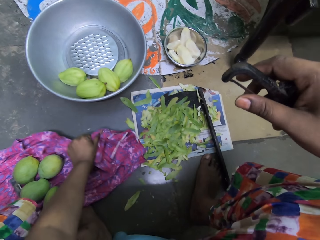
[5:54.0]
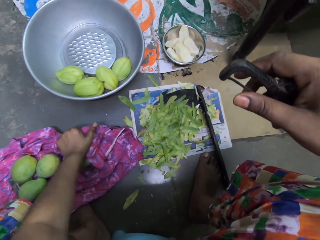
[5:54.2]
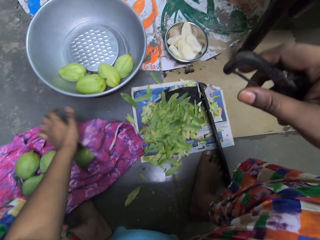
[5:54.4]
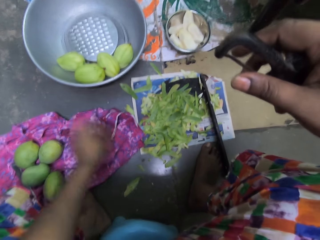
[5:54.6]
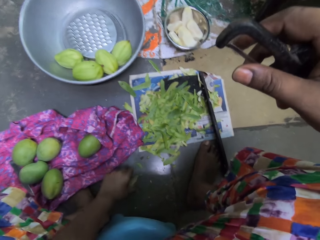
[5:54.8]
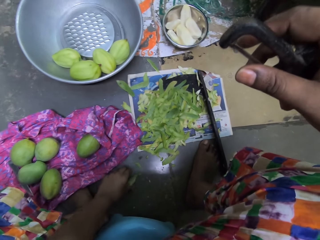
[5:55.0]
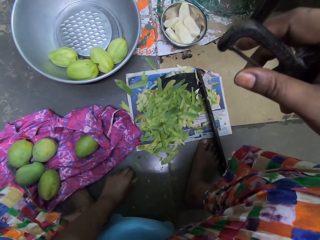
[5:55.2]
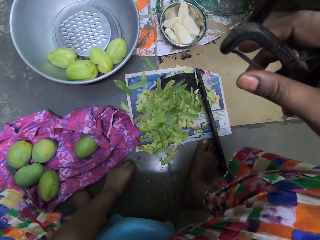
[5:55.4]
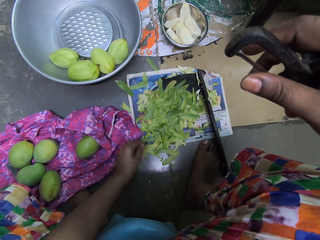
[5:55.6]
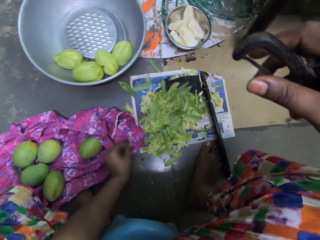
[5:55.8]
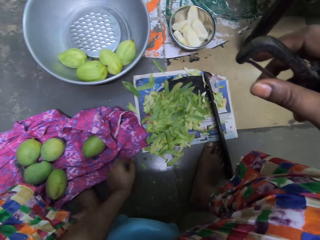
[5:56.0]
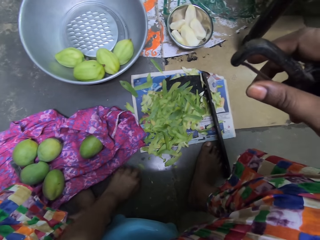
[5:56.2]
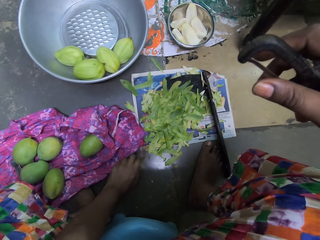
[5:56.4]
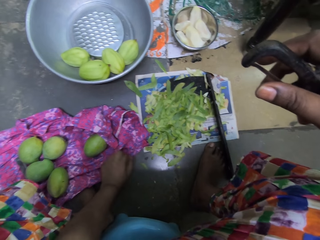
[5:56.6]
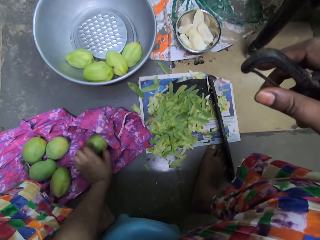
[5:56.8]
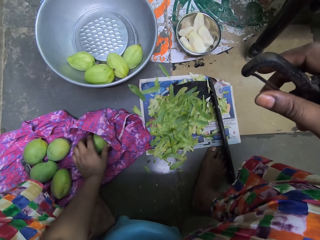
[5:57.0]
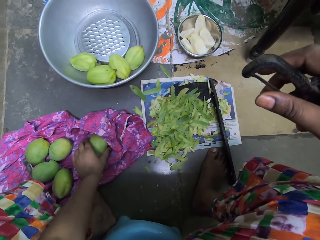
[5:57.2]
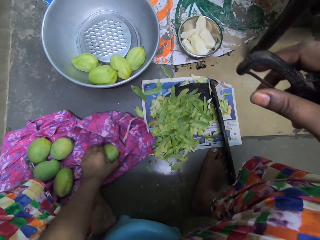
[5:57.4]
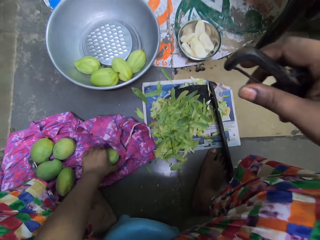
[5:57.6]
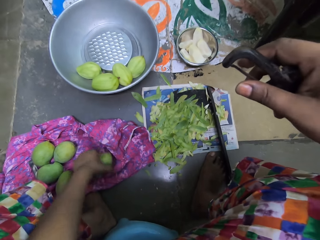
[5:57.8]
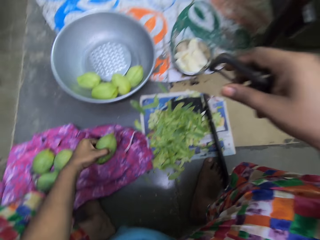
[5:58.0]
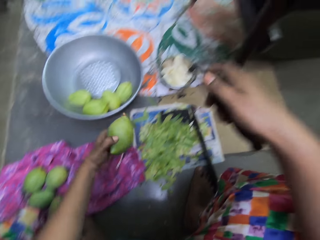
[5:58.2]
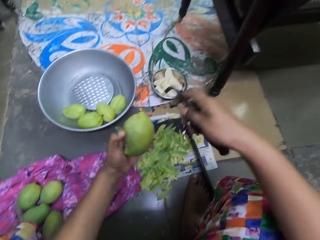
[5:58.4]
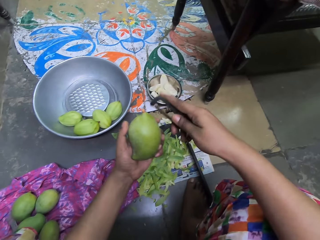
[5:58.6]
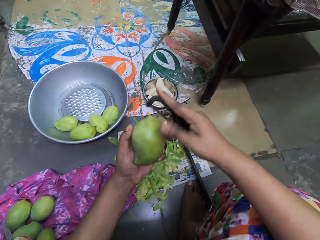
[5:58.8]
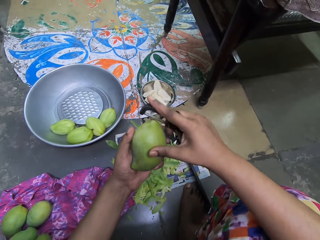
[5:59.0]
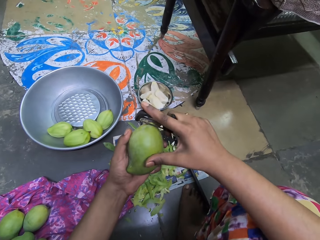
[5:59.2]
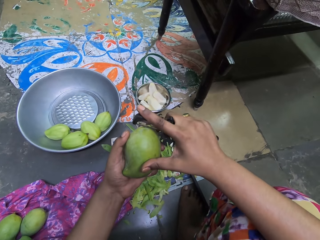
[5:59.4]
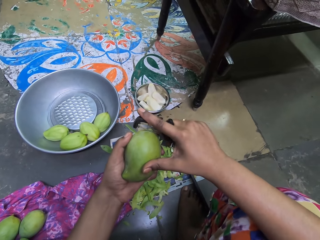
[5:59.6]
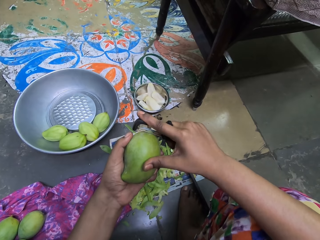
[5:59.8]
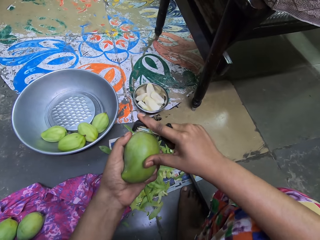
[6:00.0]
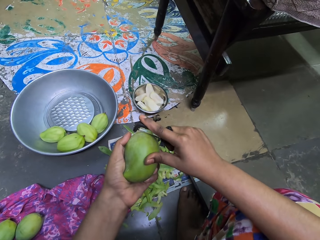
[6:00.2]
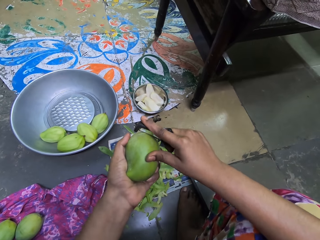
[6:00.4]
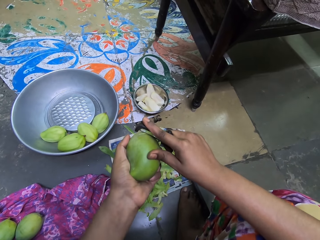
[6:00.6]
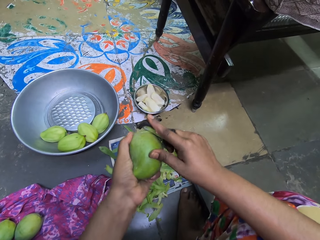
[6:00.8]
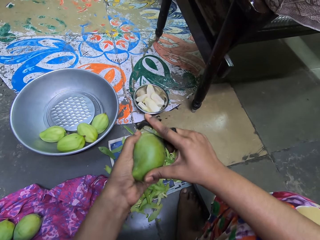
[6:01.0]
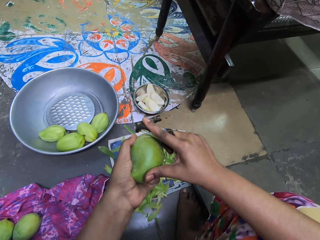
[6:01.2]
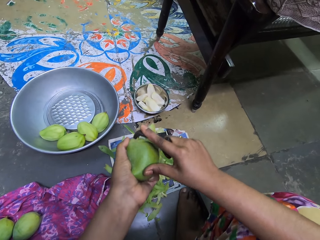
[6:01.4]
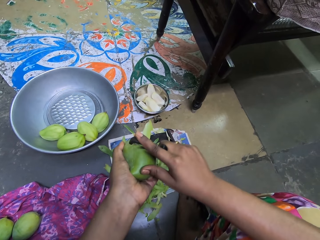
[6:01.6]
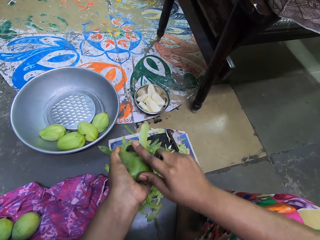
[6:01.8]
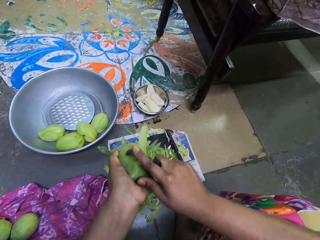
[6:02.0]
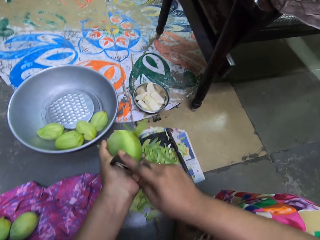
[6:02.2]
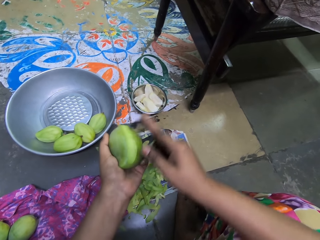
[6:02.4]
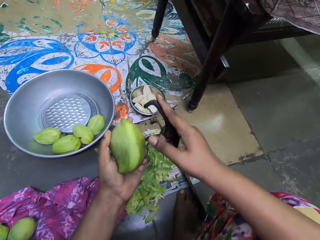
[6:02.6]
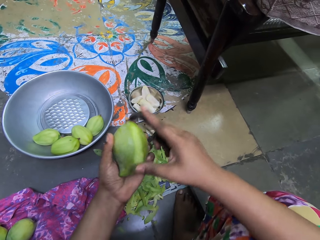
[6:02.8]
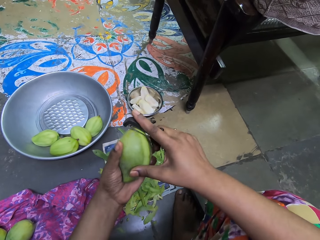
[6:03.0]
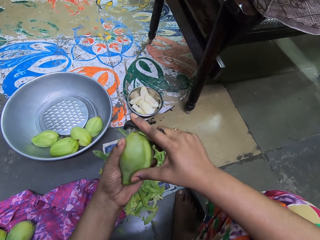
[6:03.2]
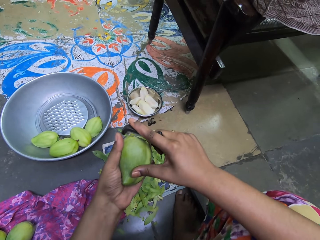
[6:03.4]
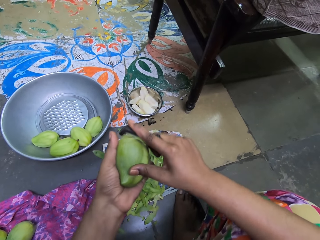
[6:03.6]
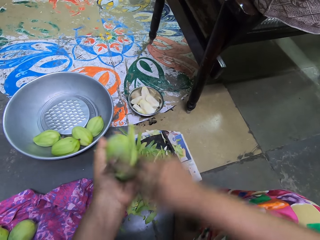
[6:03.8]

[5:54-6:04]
The camera wearer picks a mango peel from the floor with her left hand. She drops the peel on the newspaper with her left hand. She wipes the floor with her left hand. She picks the unripe mango from the piece of cloth on the floor with her left hand. She peels the unripe mango in her left hand with the fruit peeler in her right hand.

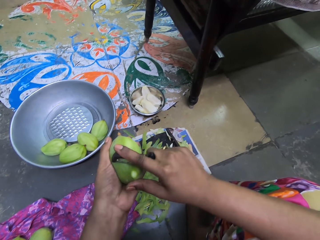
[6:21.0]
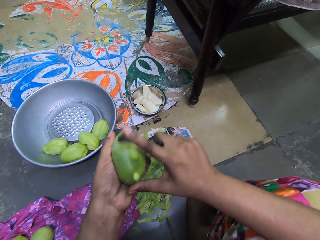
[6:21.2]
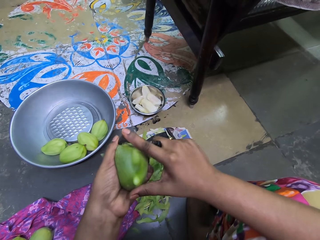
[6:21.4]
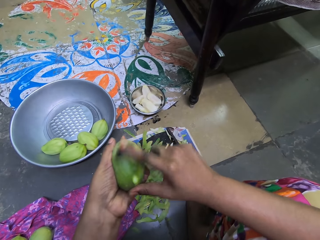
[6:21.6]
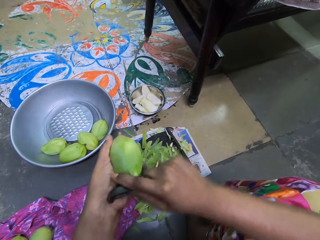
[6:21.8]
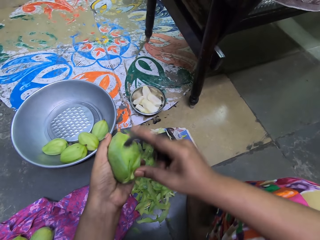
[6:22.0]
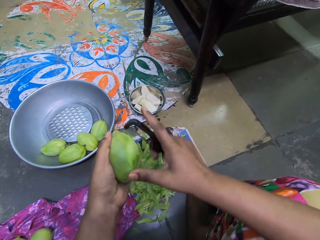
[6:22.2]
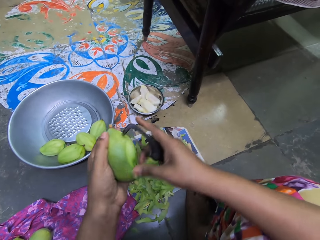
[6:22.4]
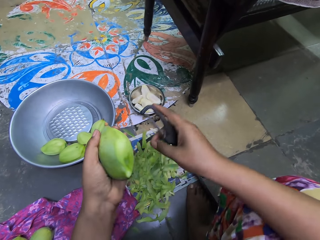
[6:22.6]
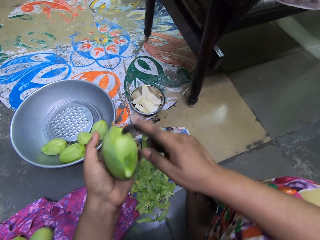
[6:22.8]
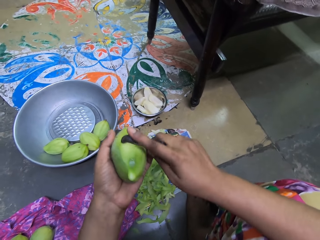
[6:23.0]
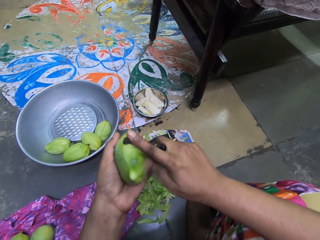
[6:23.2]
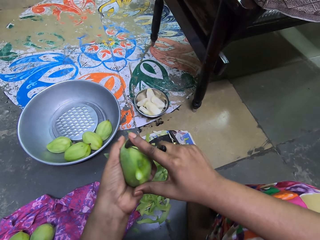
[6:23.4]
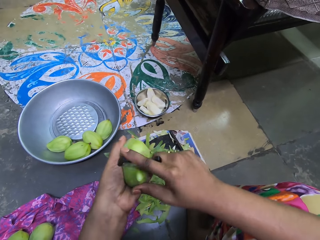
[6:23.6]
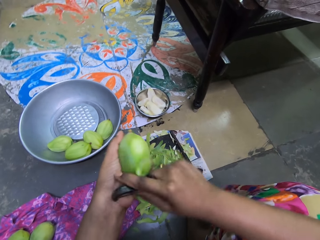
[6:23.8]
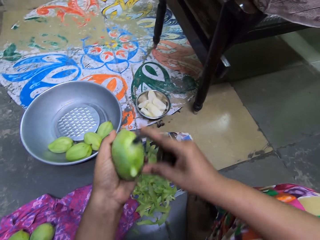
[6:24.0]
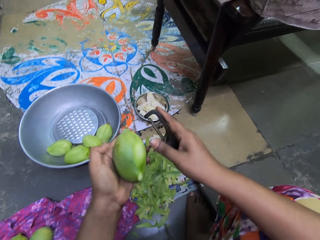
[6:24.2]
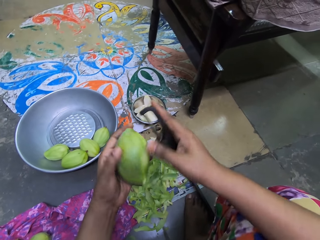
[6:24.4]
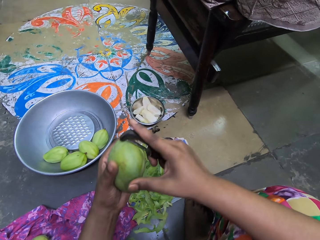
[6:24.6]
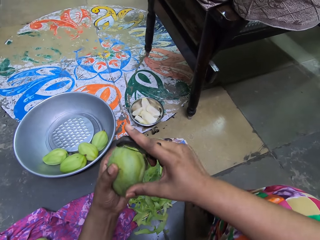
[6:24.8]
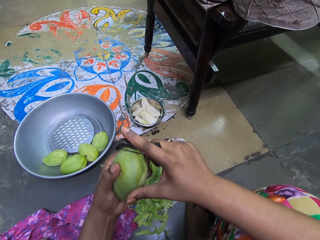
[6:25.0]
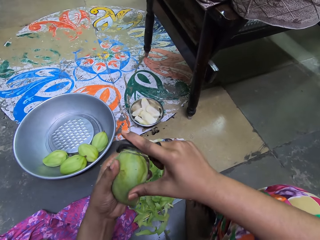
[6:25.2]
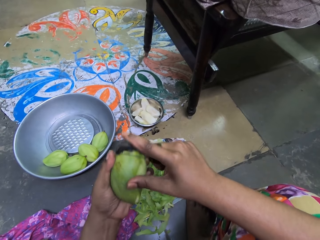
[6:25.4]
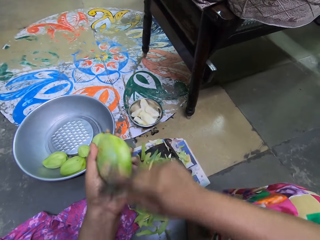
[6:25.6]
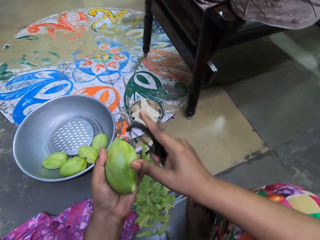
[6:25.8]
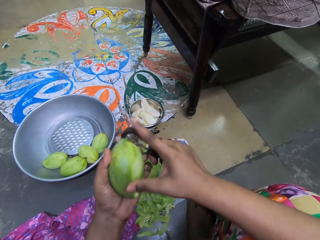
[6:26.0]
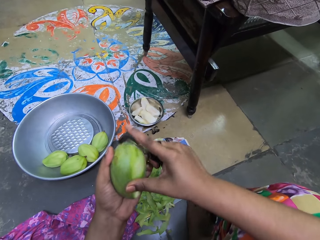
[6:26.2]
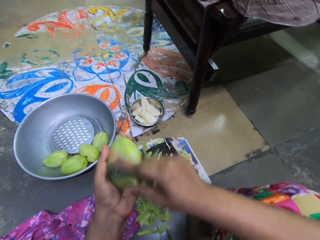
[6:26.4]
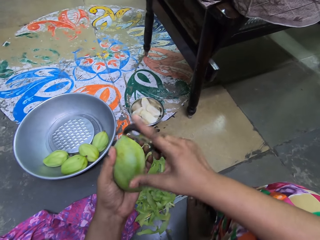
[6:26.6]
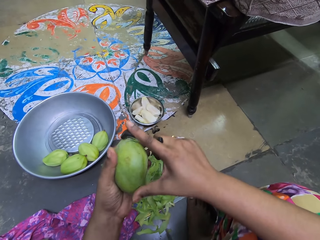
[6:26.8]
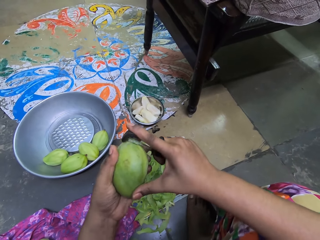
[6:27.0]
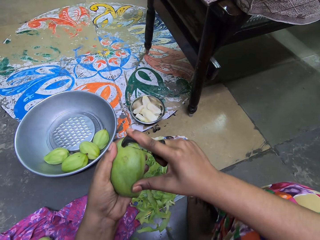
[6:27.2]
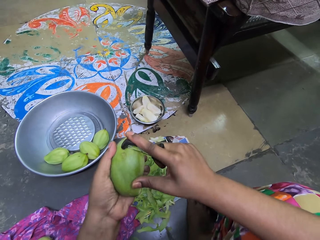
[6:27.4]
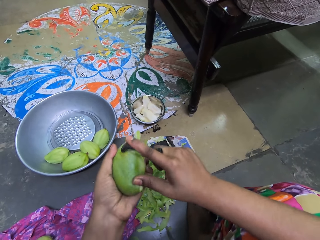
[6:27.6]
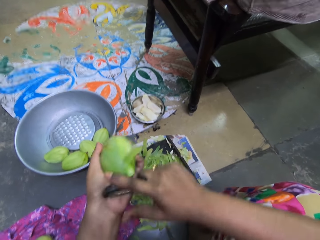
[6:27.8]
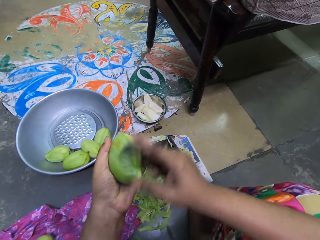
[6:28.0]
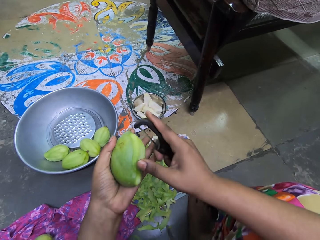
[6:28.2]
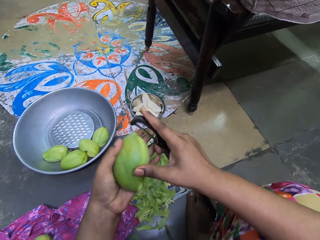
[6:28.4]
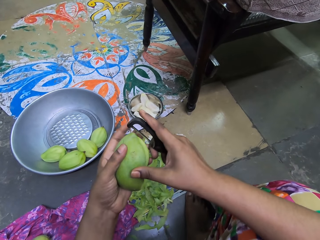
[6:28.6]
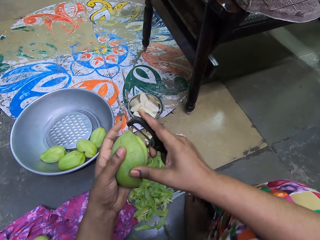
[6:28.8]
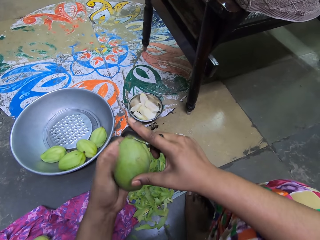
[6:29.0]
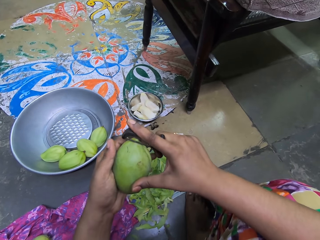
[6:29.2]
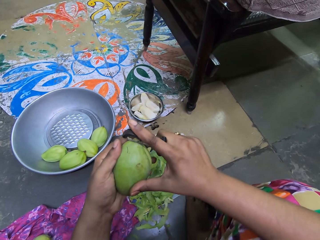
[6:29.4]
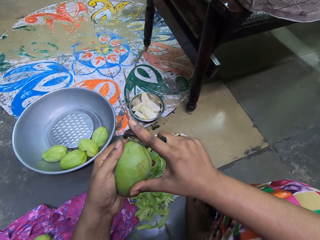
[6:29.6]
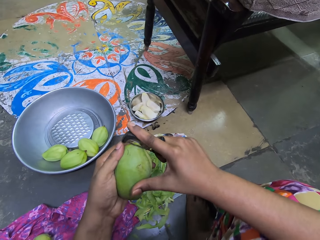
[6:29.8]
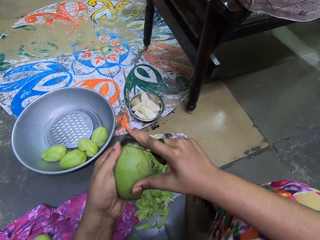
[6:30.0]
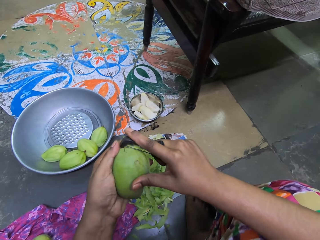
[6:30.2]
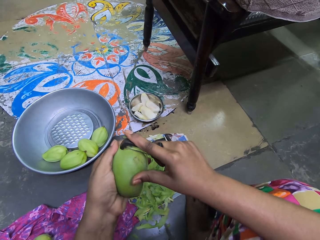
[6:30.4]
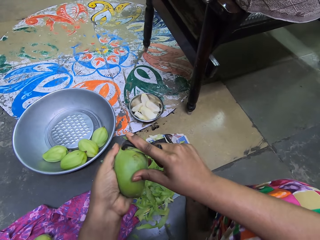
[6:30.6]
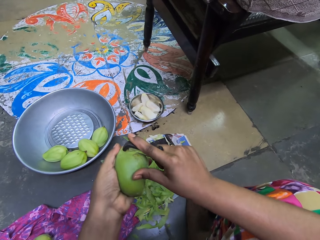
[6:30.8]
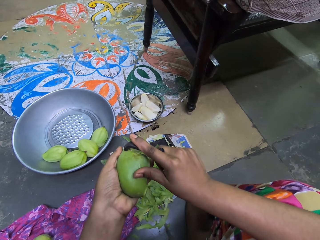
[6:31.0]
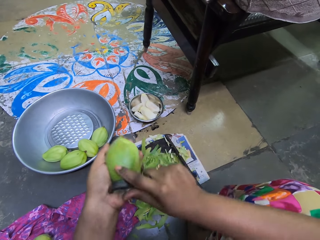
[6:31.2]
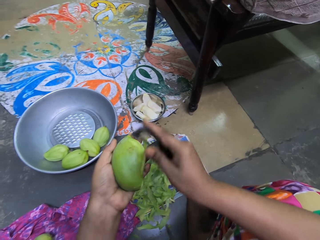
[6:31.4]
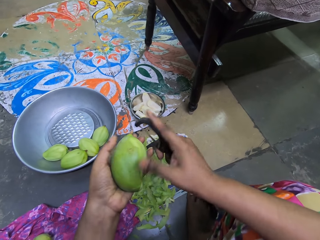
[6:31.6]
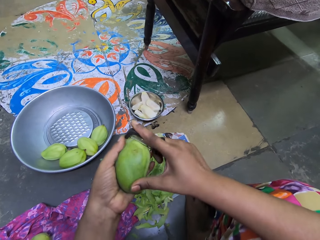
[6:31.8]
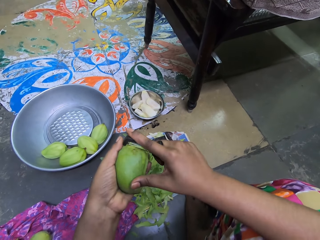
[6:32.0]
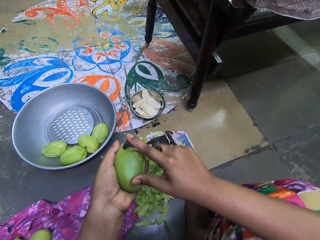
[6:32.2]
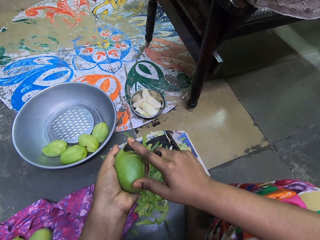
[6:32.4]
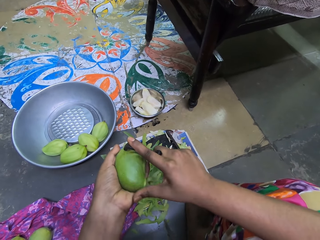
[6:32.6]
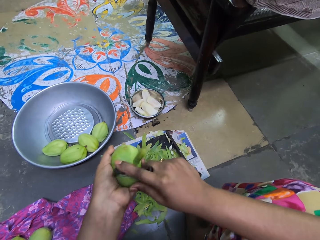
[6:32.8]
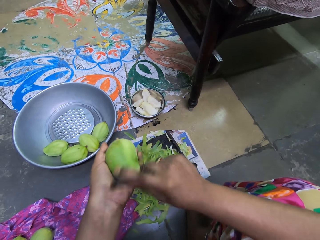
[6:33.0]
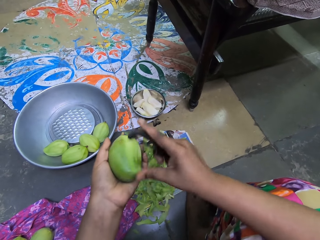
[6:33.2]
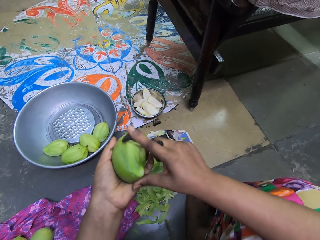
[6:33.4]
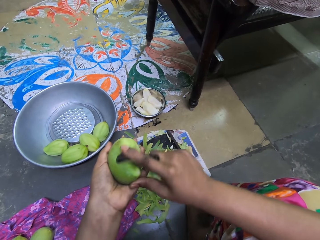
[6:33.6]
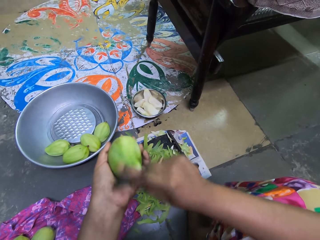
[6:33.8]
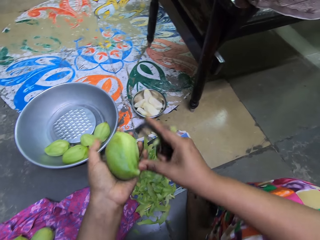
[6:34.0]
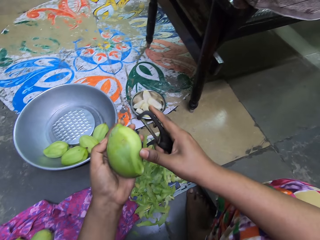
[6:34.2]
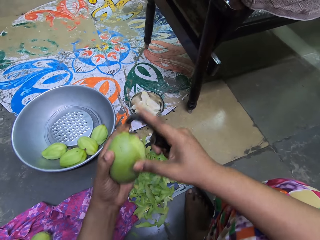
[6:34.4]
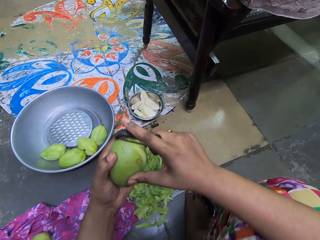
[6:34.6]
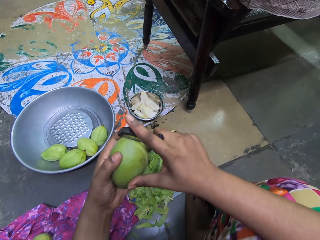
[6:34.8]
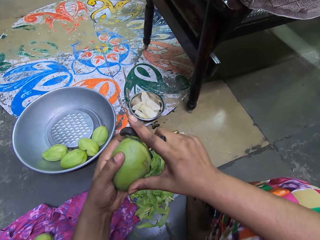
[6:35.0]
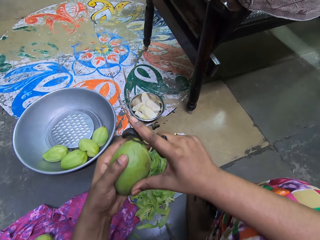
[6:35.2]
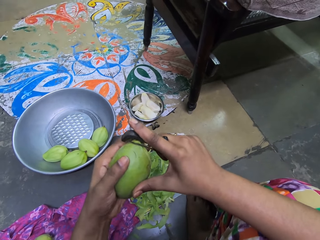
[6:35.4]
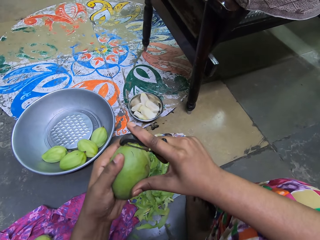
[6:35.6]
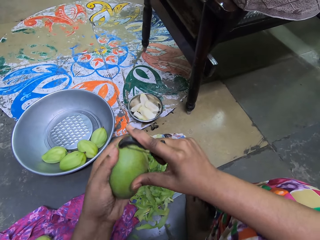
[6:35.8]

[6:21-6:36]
The camera wearer wipes a peel from the unripe mango on the newspaper with her right hand. She peels the unripe mango in her left hand with the fruit peeler in her right hand.
